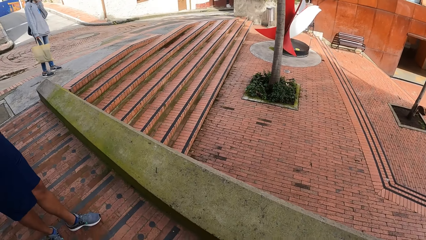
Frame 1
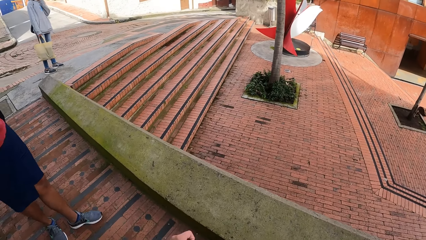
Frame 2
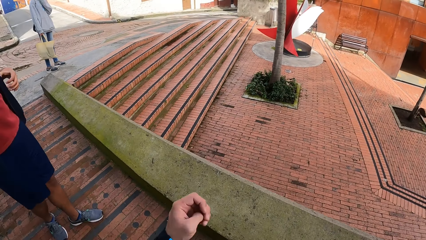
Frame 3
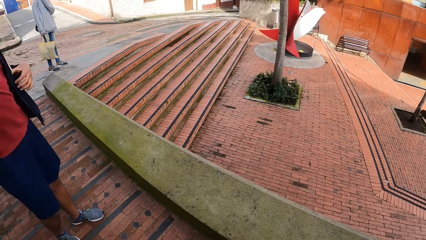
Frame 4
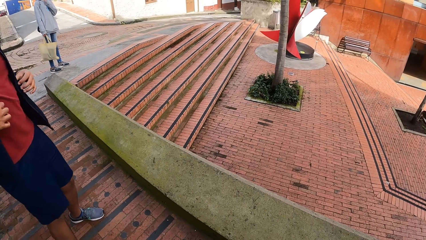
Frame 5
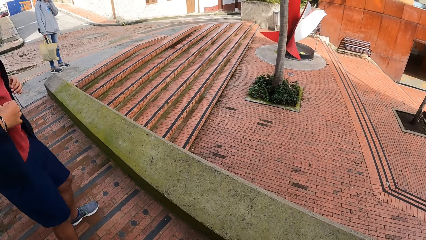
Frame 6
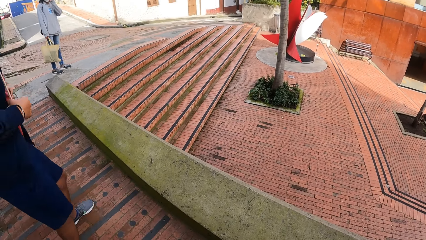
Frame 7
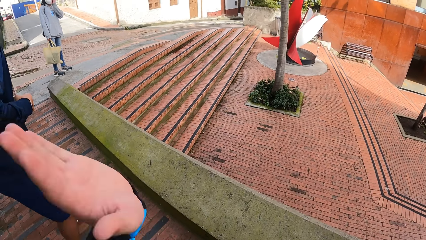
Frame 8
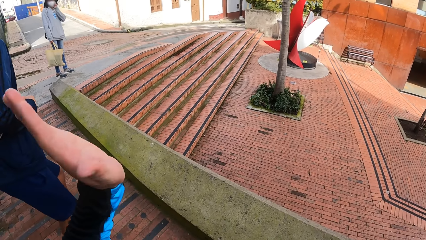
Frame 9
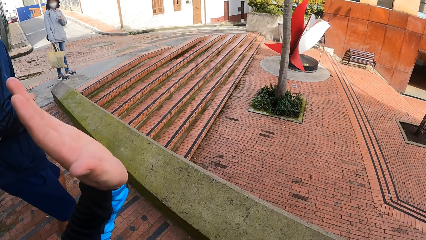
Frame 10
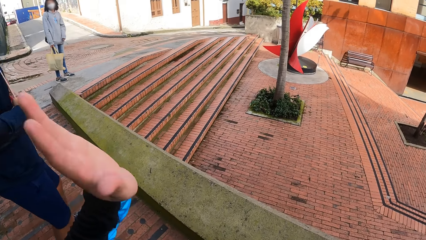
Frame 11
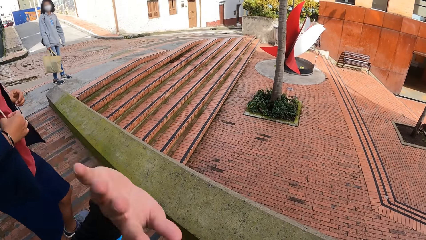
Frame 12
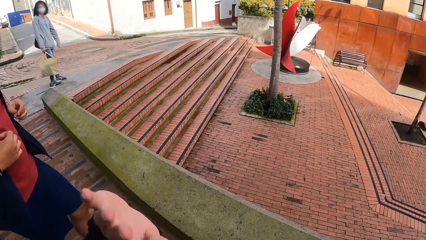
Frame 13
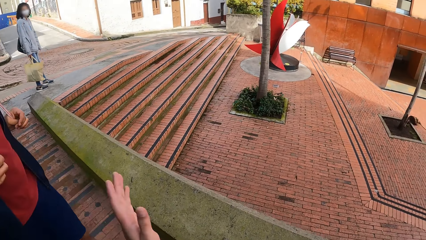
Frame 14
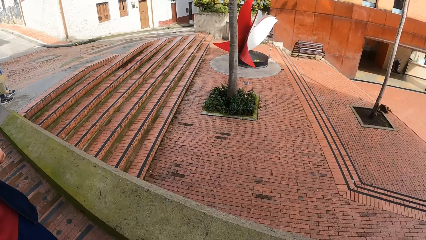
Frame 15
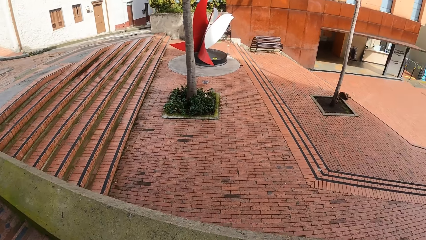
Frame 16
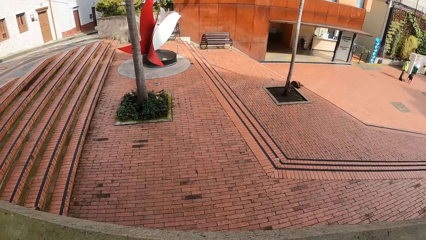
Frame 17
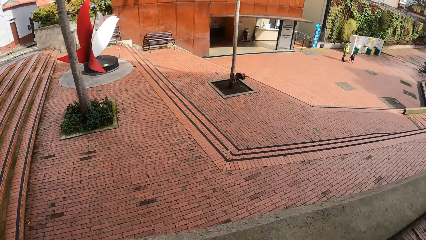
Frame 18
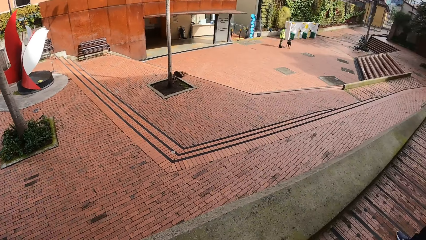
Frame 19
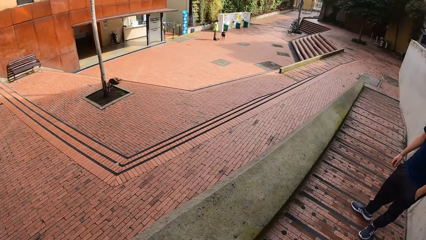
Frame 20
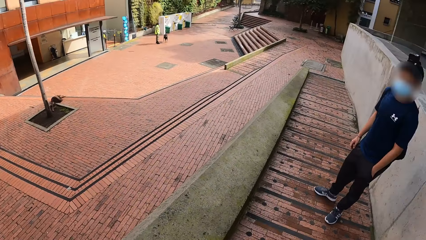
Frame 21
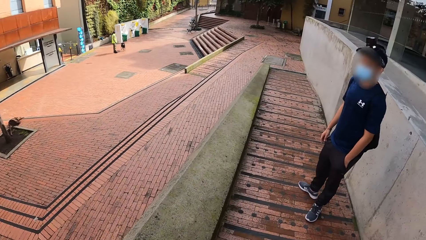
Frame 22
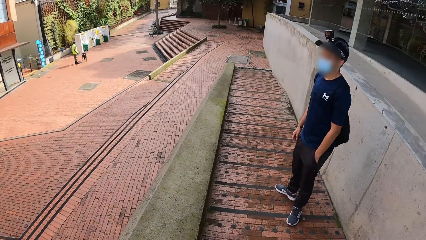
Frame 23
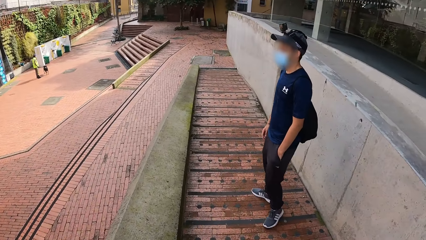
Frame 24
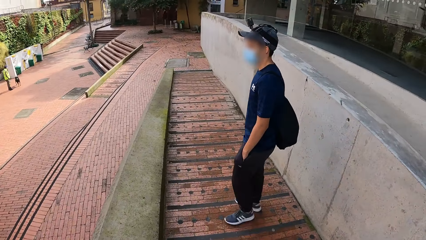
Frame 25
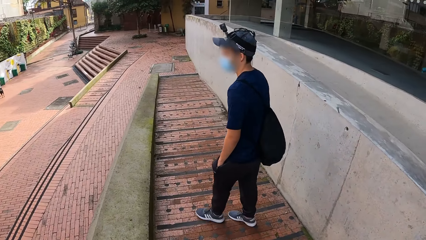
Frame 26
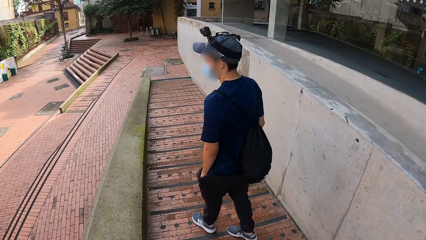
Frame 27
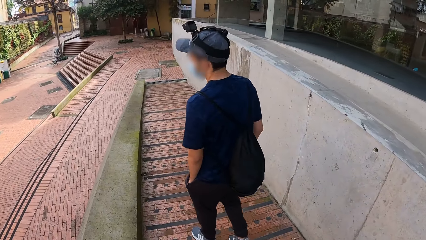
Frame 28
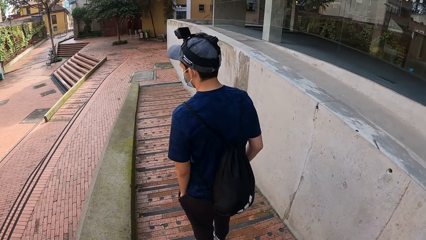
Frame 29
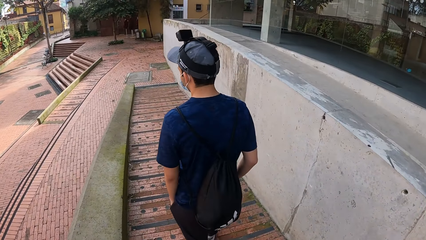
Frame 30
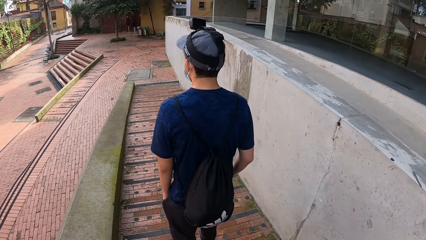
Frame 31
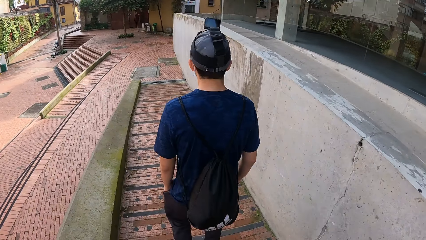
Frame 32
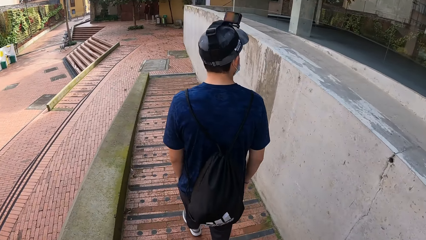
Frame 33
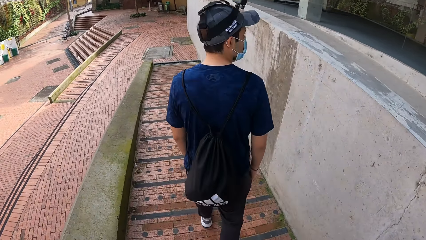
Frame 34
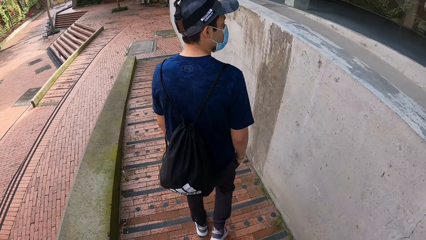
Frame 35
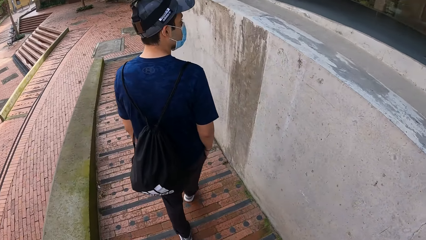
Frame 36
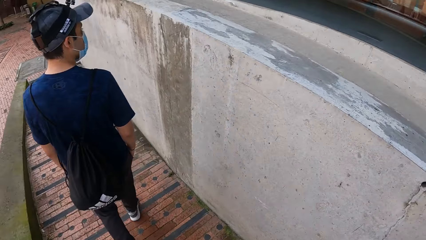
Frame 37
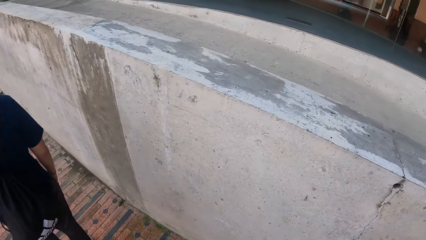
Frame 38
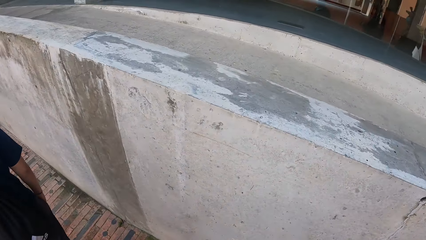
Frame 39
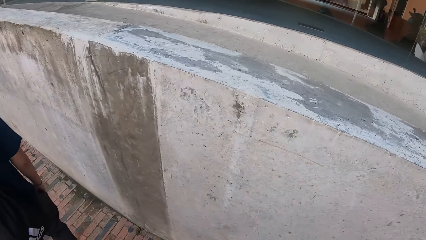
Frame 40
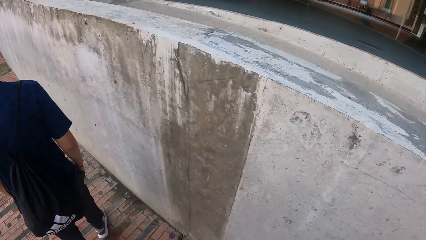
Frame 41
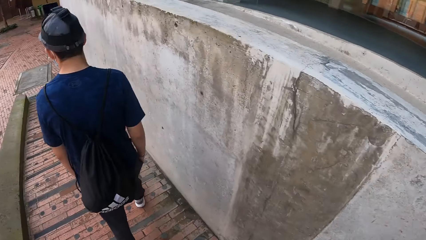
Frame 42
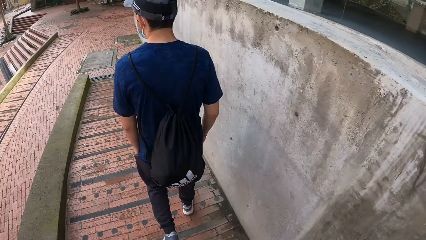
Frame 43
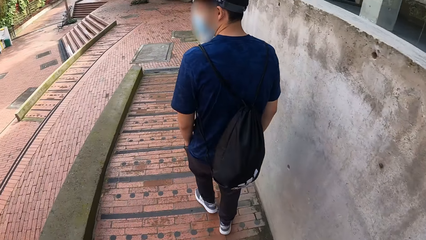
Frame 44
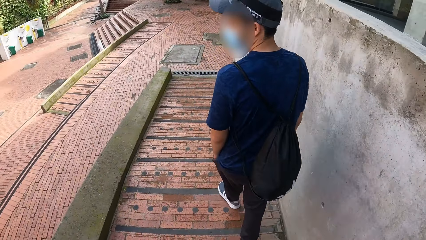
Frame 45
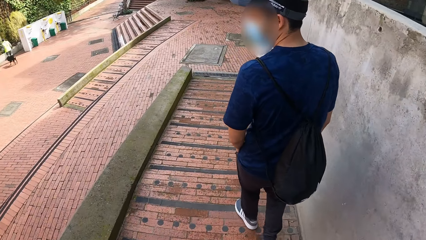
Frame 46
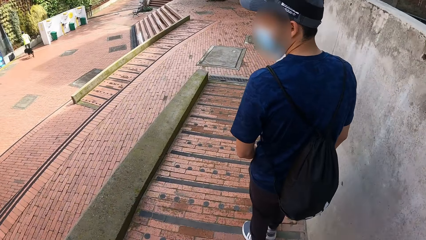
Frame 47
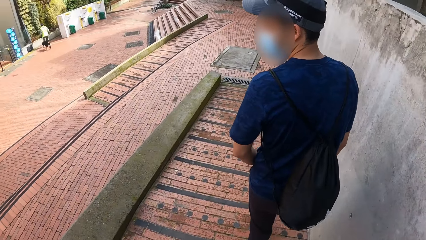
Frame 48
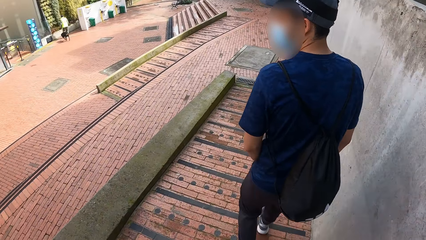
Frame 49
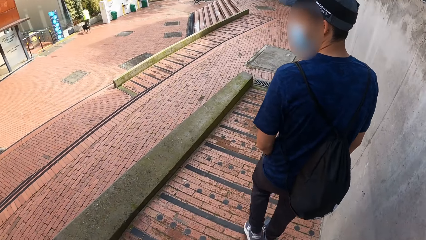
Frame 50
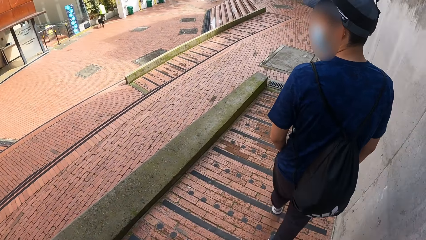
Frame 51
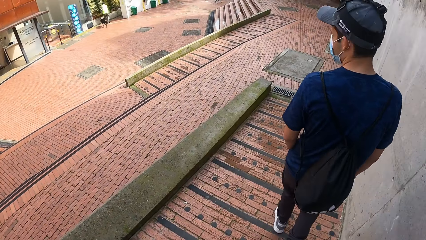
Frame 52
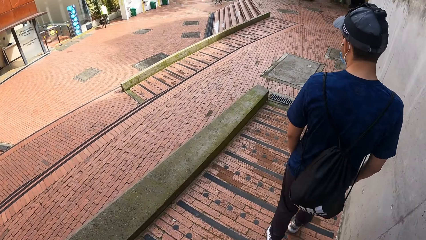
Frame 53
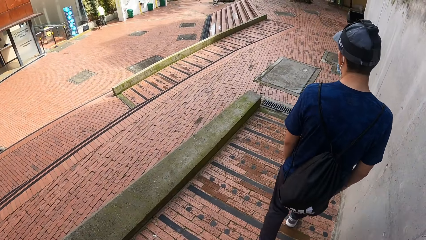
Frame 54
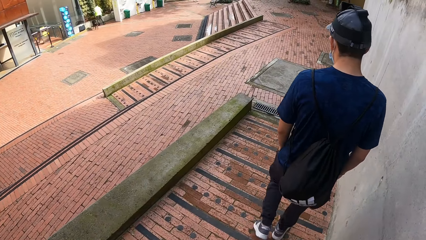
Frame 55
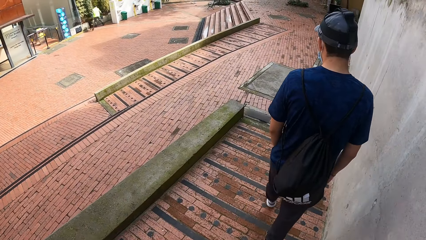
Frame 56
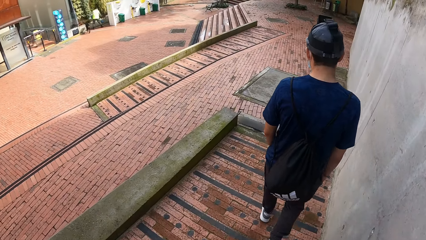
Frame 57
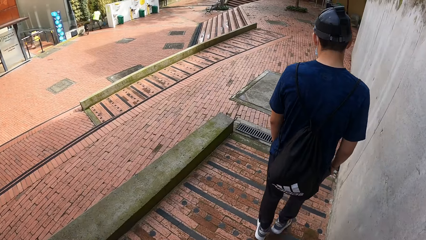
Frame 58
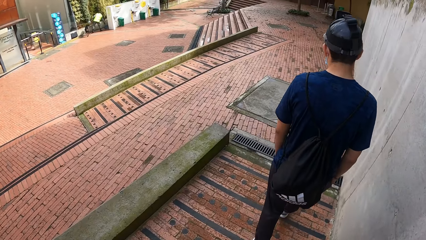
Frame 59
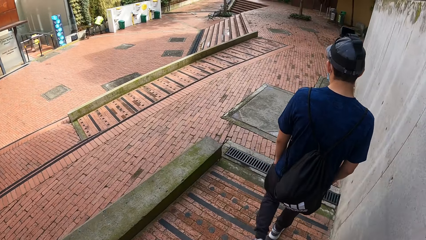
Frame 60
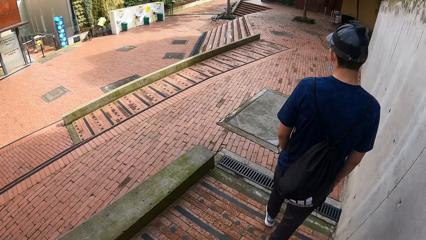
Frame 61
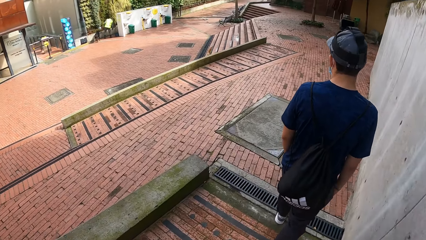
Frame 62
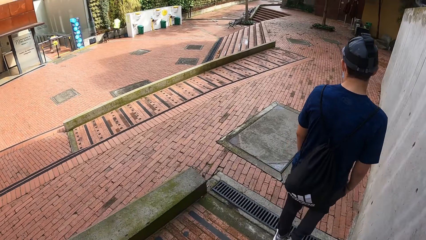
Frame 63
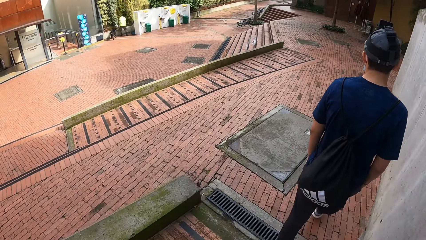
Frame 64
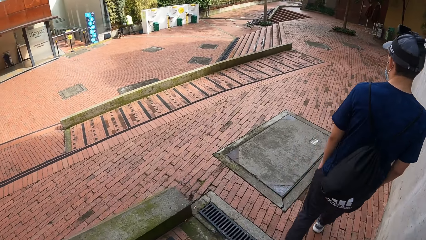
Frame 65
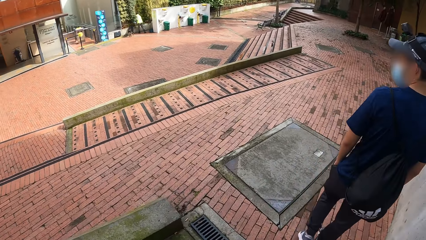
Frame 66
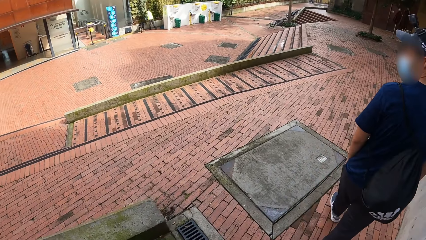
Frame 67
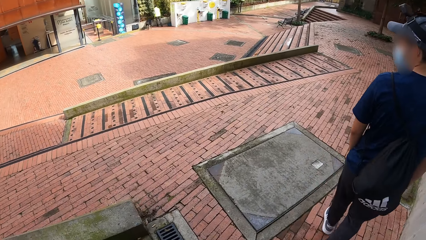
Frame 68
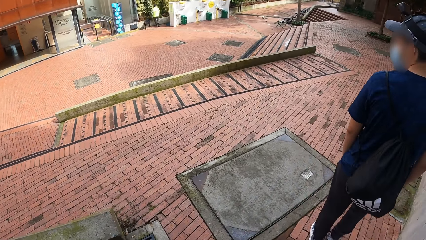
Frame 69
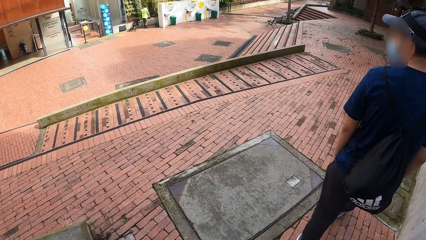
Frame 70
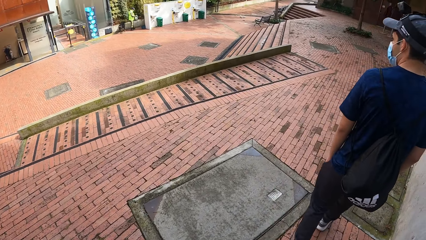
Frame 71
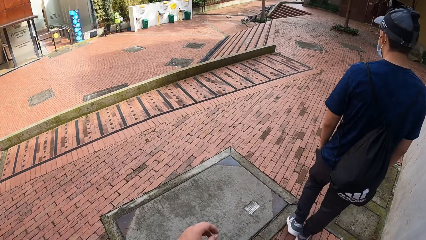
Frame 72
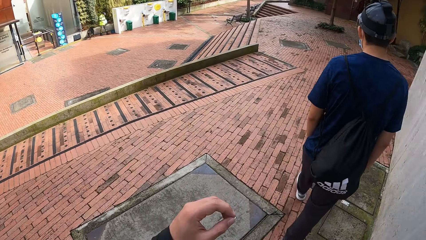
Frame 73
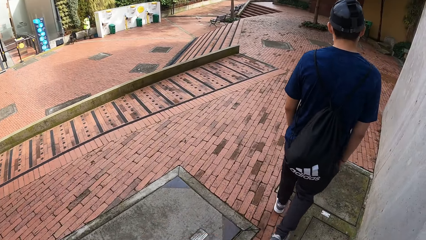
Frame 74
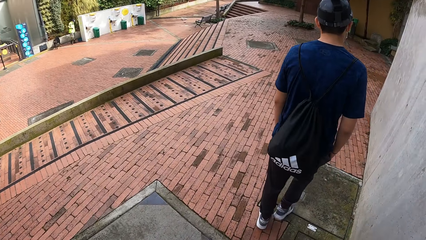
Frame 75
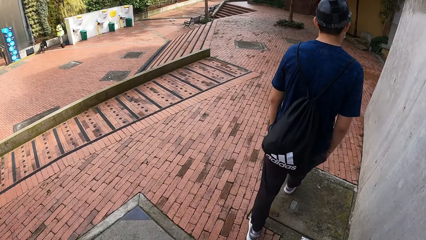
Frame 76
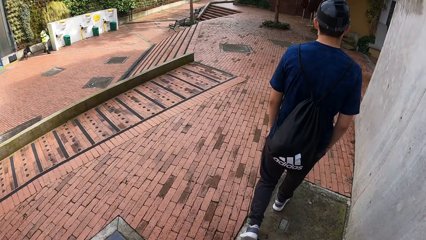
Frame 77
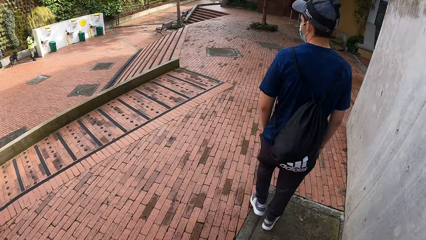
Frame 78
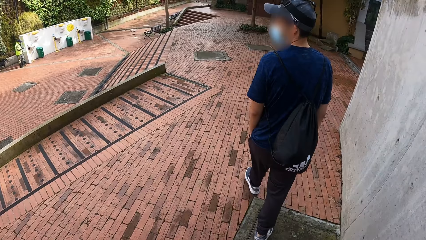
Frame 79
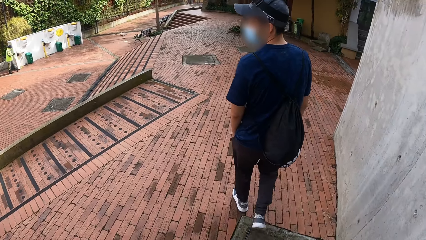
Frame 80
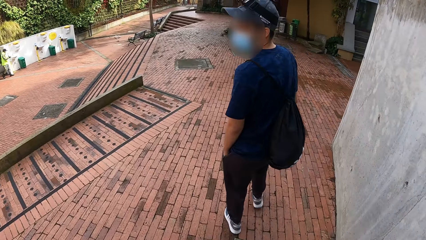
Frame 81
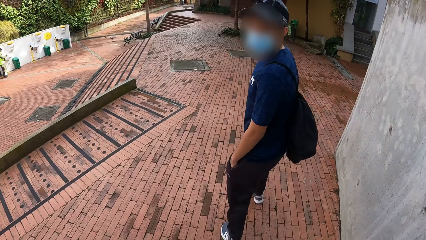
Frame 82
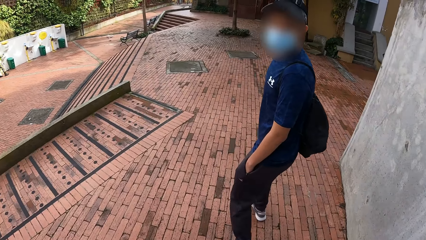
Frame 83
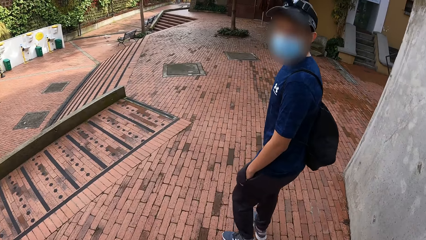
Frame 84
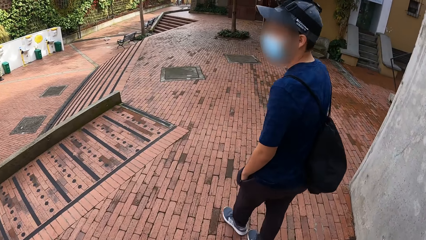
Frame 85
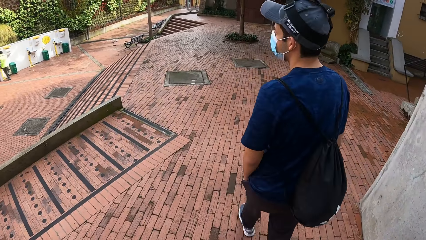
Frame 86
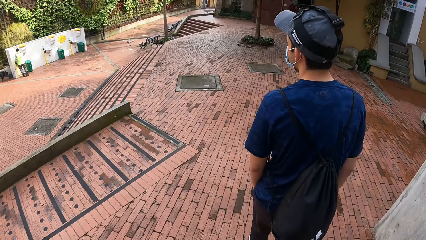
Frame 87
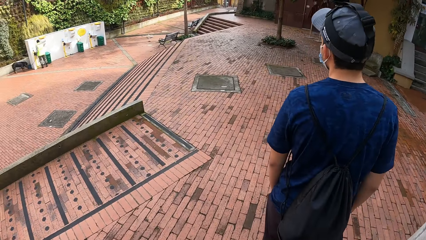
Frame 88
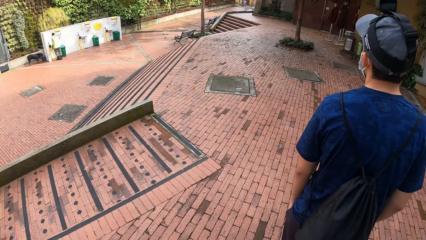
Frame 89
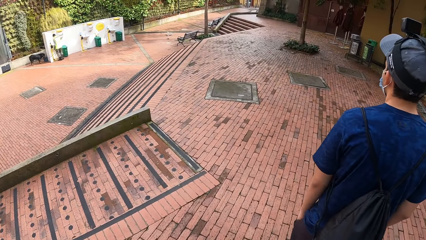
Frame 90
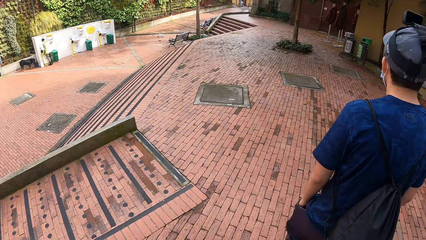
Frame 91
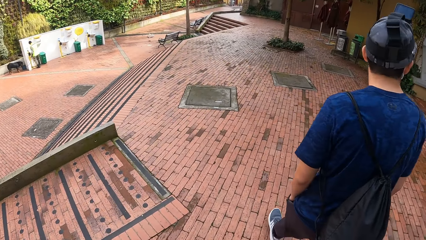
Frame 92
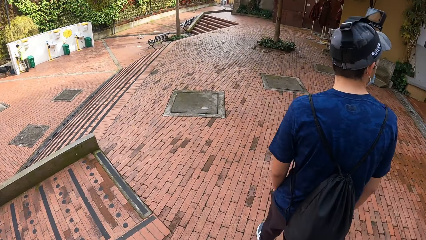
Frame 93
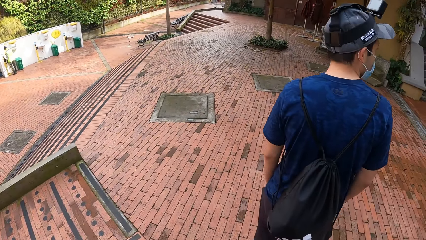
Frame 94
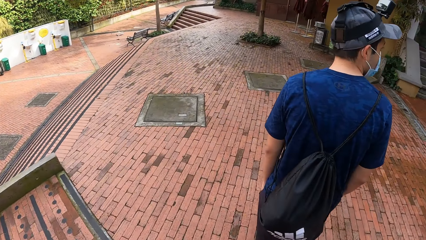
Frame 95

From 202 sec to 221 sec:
The camera wearer waves his left hand. A person walks around. The camera wearer walks around. Another person walks around. The other person looks behind.
